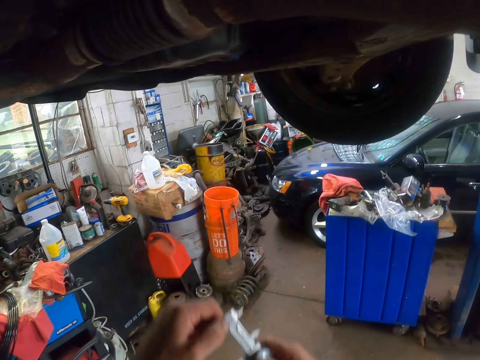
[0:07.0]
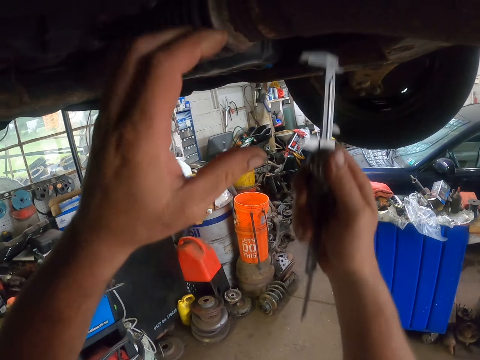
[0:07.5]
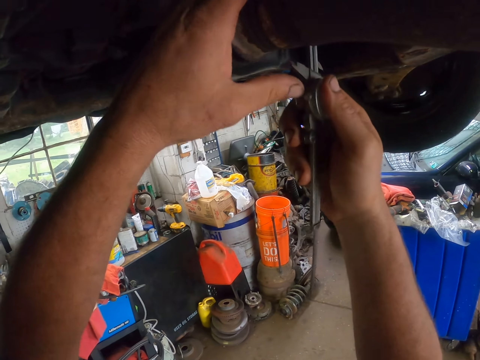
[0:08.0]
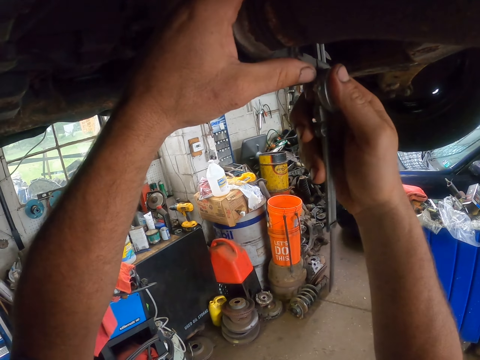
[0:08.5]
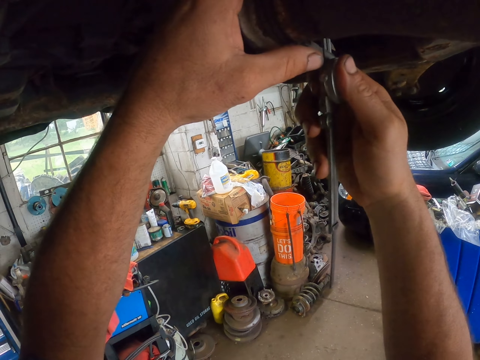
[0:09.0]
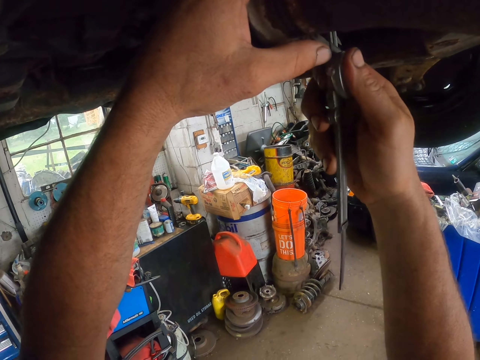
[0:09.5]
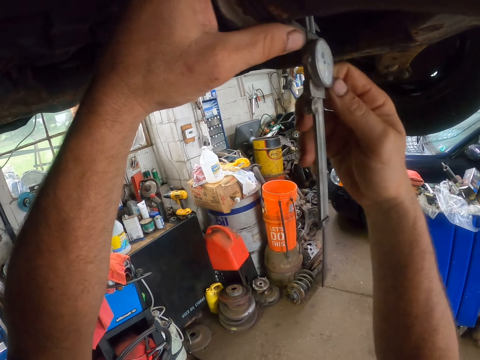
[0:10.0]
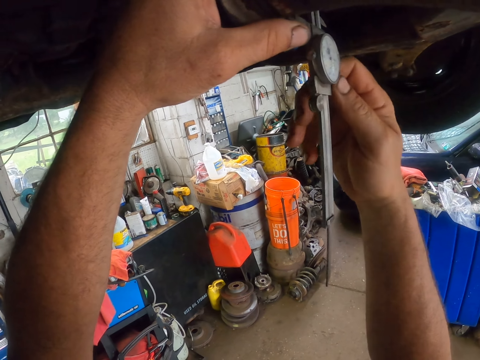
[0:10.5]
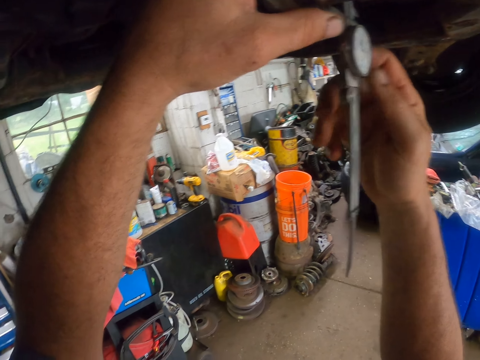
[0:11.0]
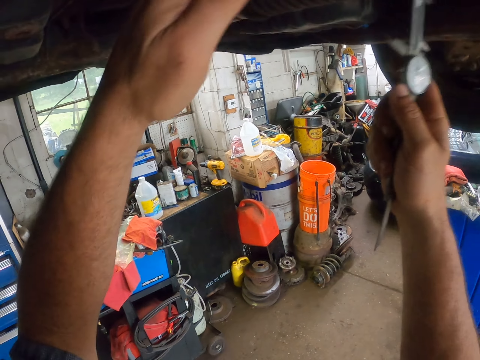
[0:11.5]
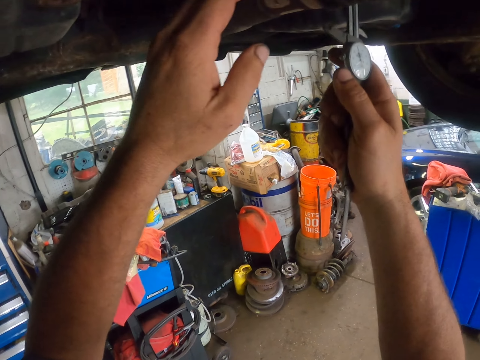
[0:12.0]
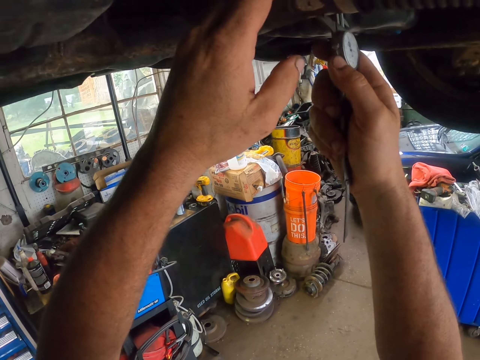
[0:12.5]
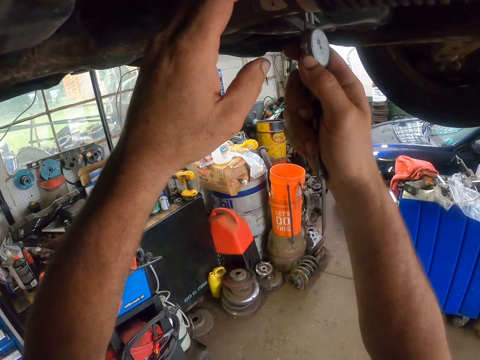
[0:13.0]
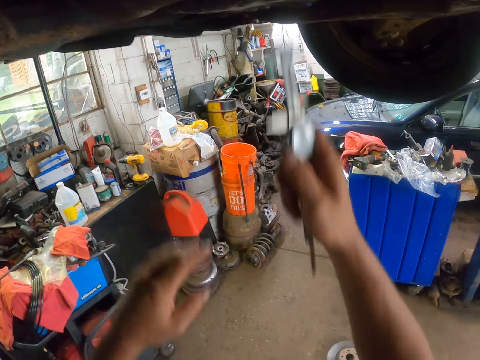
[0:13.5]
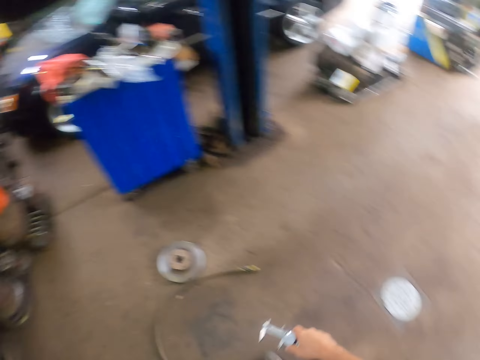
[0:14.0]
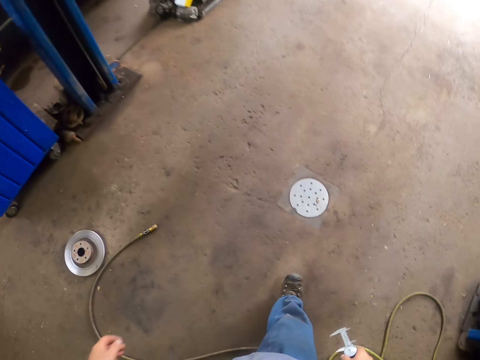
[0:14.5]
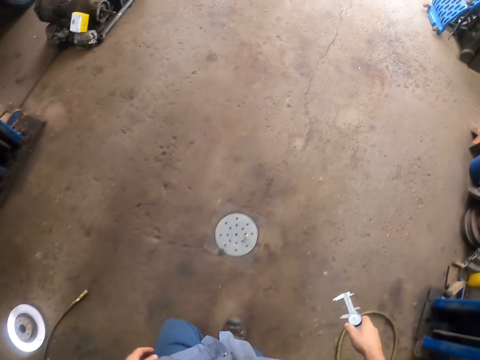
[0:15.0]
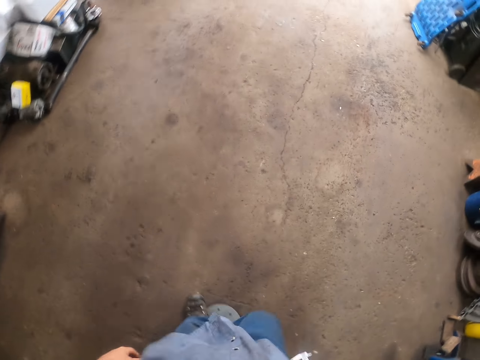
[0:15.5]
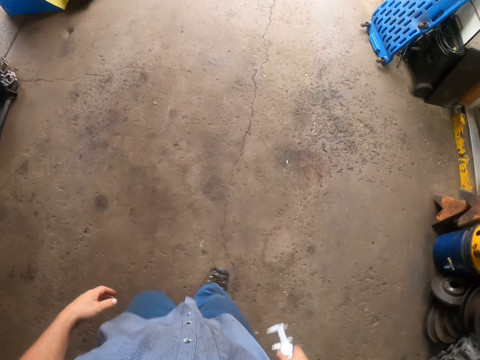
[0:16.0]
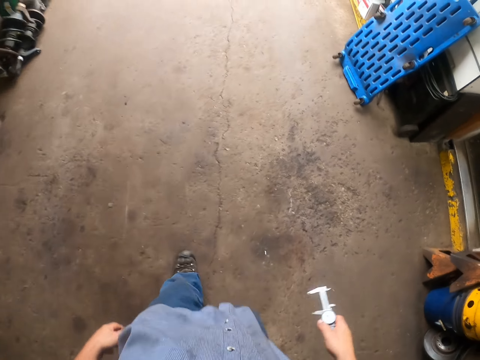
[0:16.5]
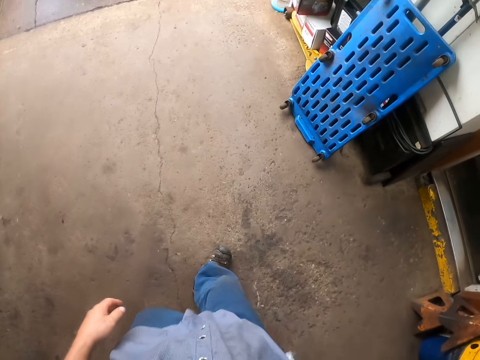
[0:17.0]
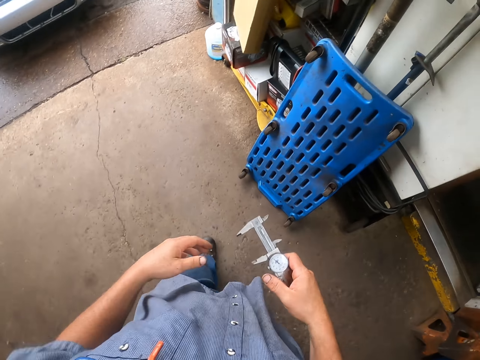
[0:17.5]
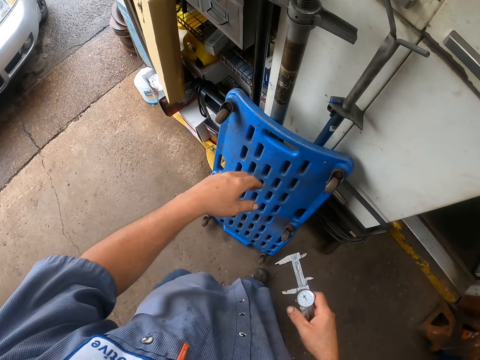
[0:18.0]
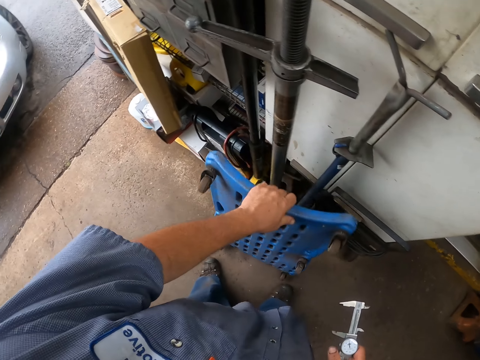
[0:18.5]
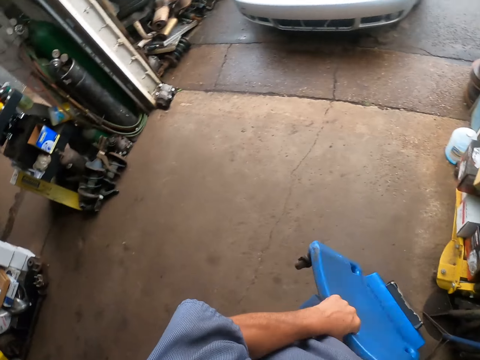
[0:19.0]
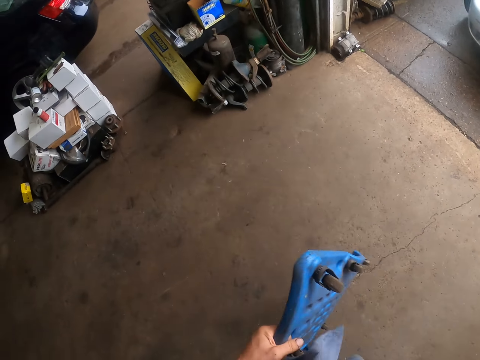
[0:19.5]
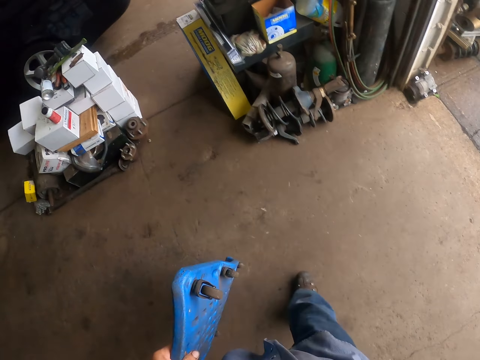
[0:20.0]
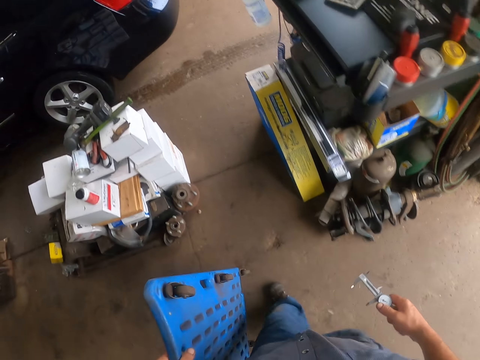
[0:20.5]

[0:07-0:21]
The camera wearer measures the exhaust pipe on the car. They walk around the workshop. They pick up a wheel board and carry the wheel board.

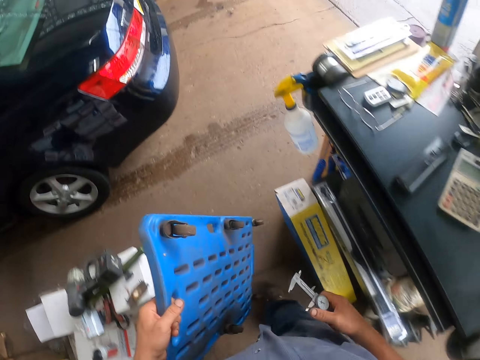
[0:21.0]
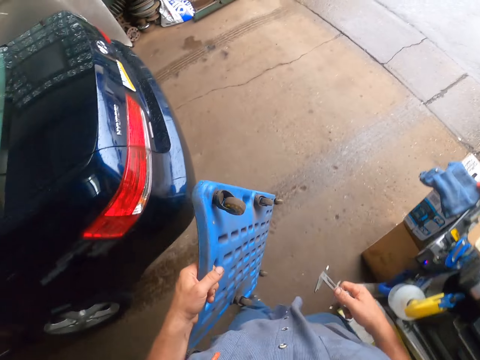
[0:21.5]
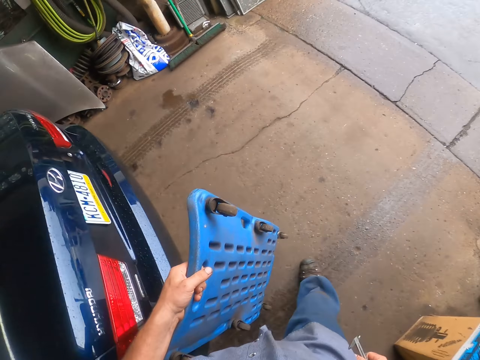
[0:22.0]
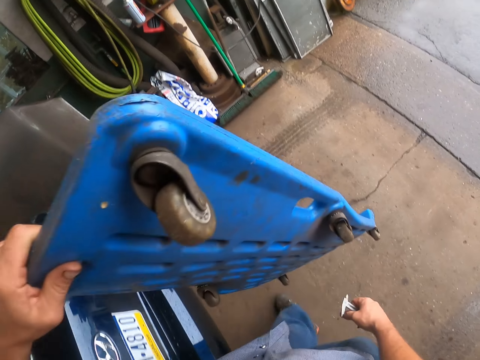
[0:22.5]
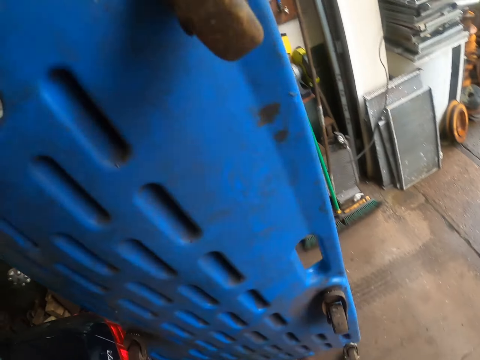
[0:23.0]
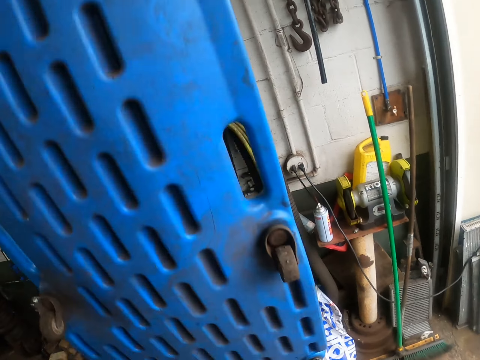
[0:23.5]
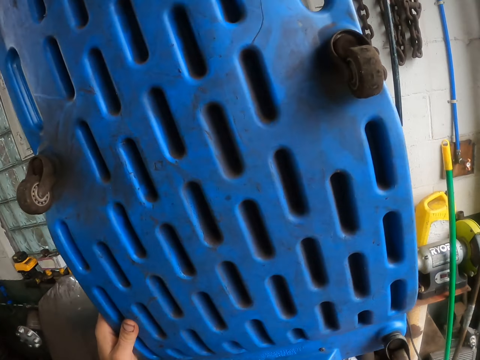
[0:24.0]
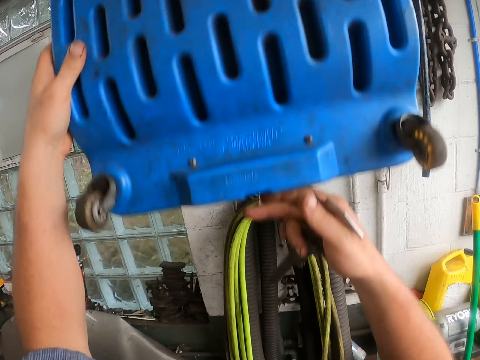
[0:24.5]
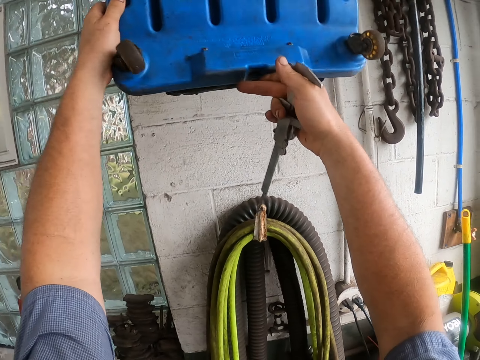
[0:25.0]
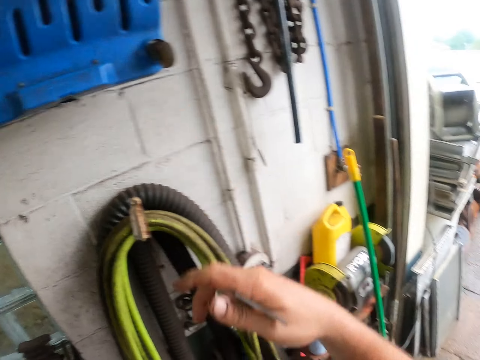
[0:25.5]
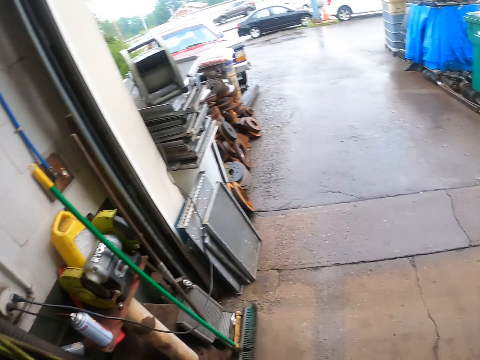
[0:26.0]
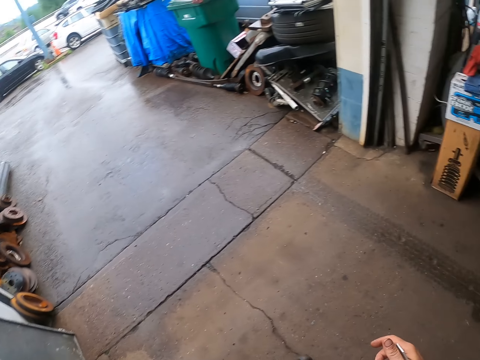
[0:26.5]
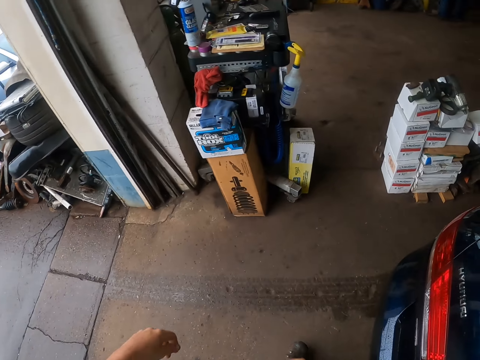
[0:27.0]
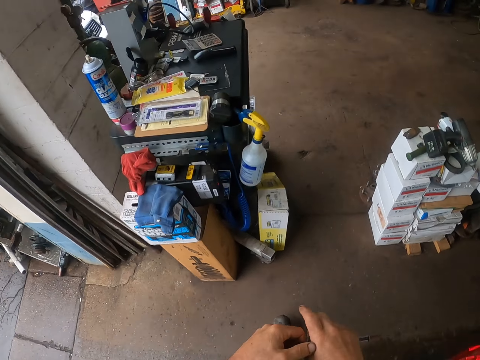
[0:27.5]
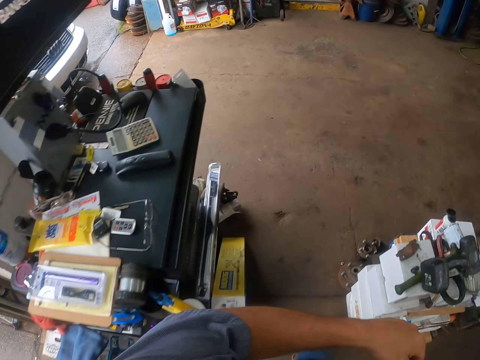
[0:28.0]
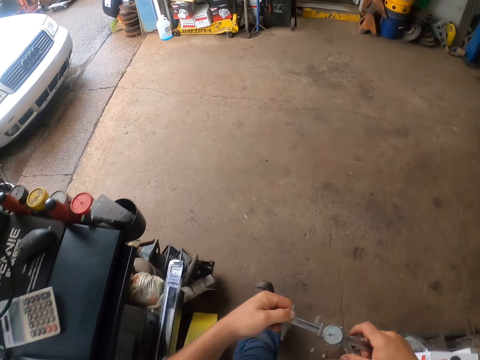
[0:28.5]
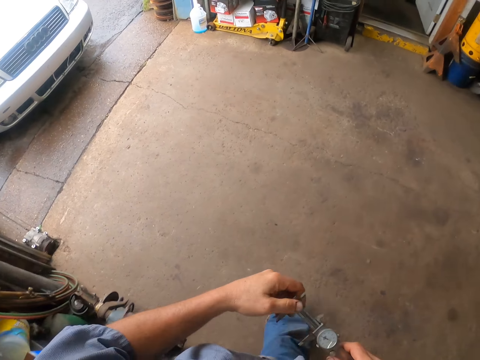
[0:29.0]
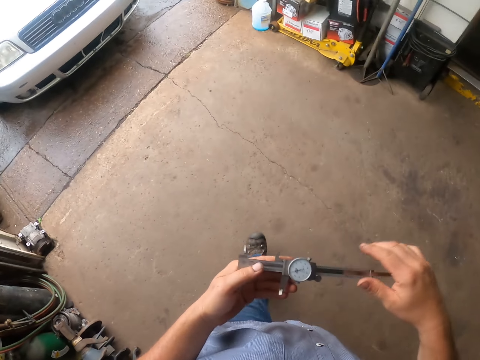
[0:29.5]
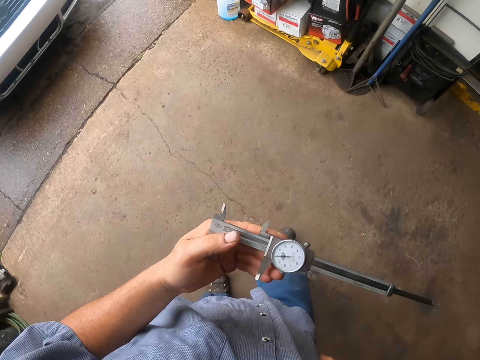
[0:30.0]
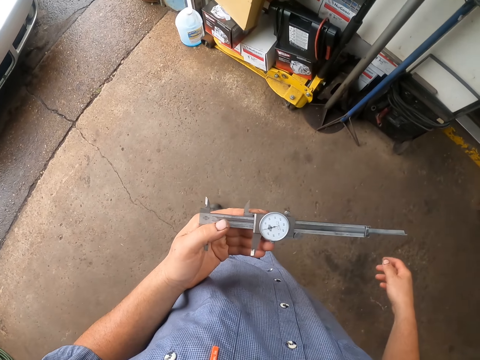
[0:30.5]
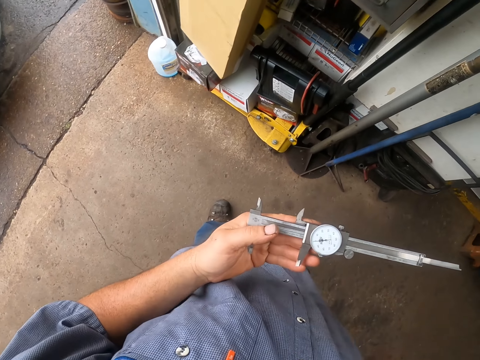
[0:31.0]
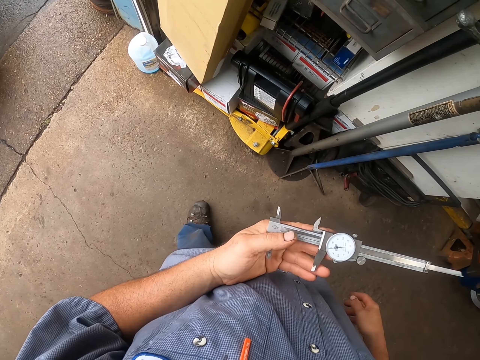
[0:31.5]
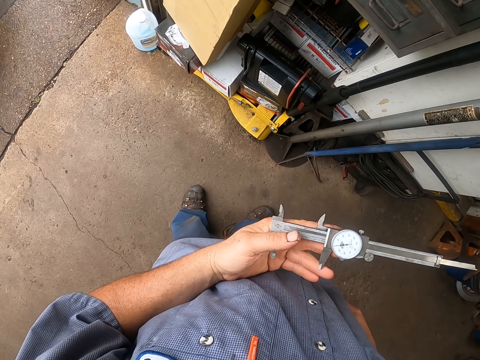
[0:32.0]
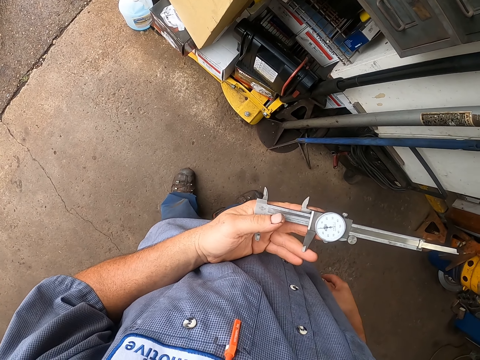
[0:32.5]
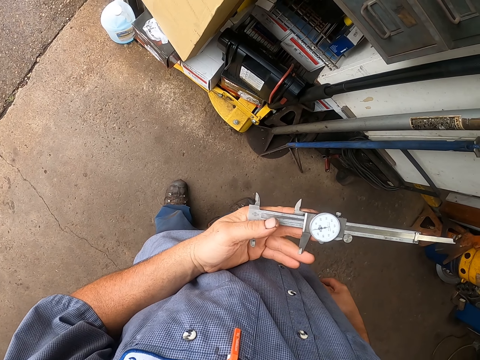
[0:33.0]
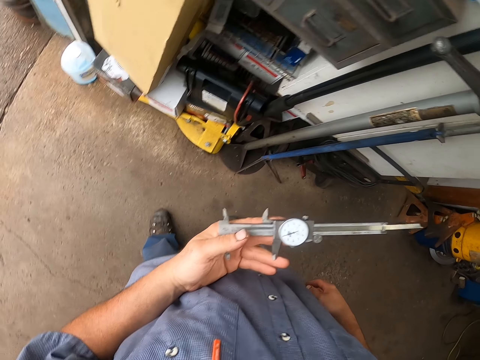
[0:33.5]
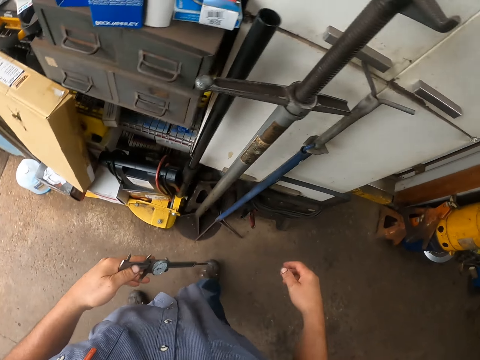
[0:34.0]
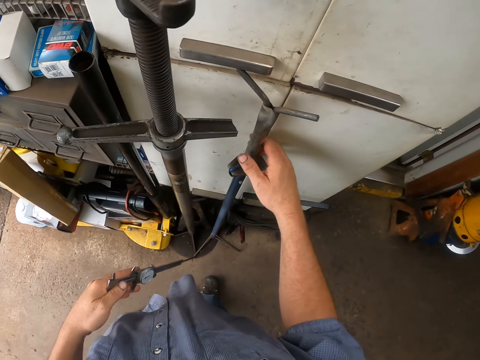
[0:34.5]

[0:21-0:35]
The camera wearer walks in the garage. They hang the wheel board on the wall. They walk around the workshop. They look at the scale on the Vernier gauge.
